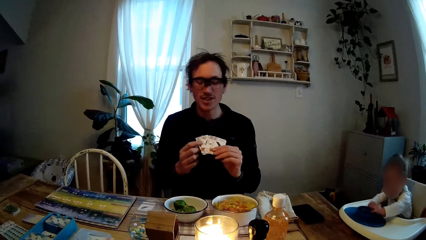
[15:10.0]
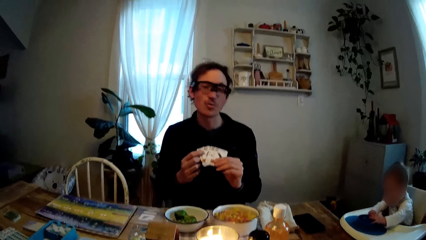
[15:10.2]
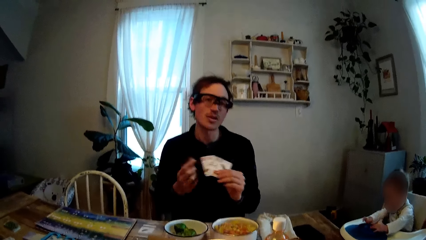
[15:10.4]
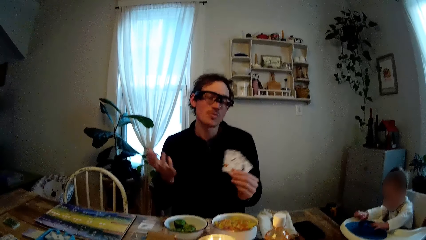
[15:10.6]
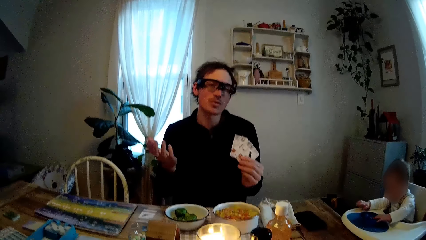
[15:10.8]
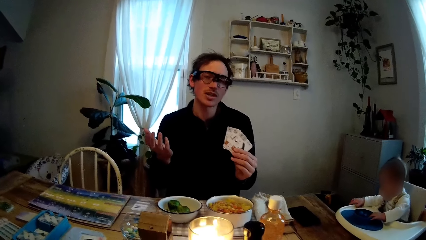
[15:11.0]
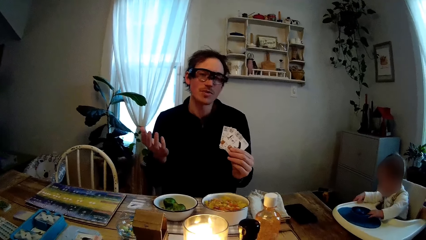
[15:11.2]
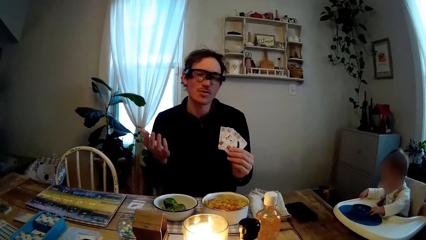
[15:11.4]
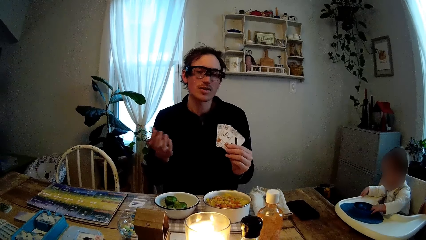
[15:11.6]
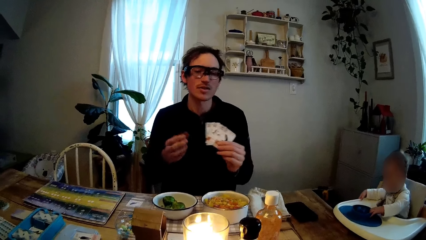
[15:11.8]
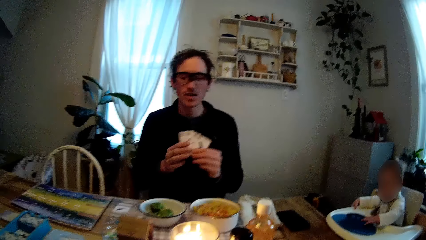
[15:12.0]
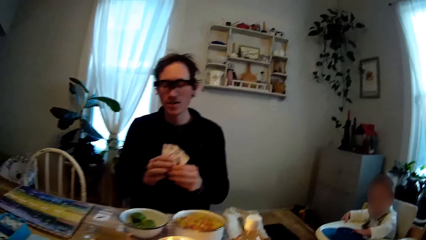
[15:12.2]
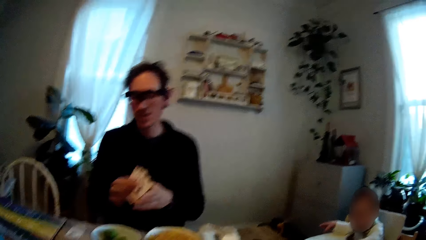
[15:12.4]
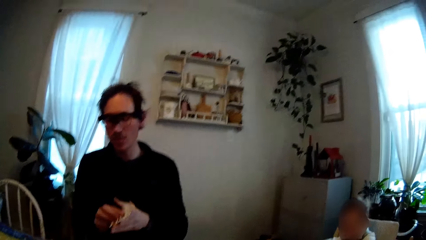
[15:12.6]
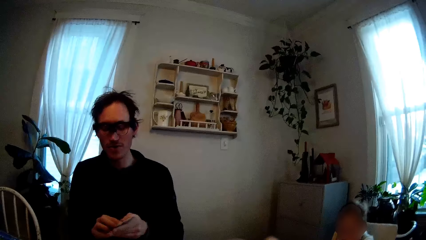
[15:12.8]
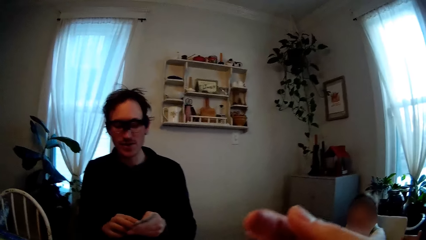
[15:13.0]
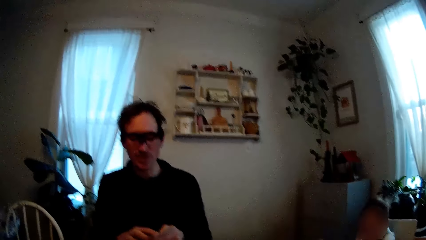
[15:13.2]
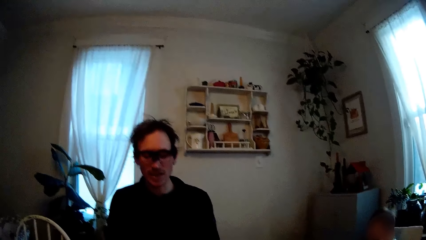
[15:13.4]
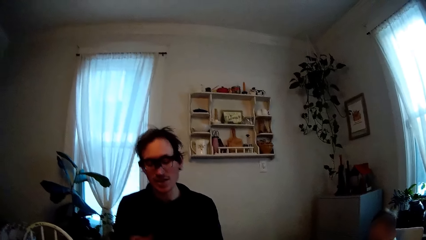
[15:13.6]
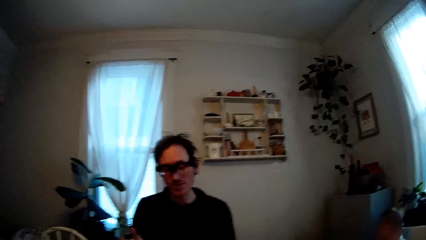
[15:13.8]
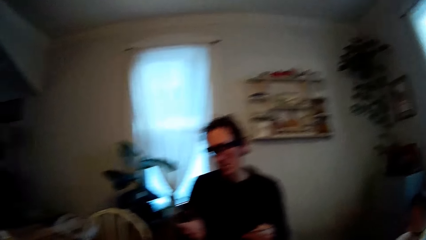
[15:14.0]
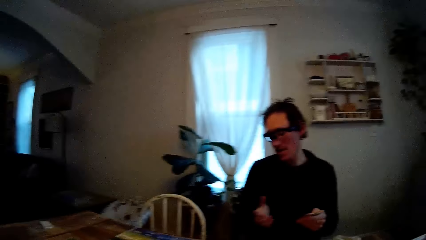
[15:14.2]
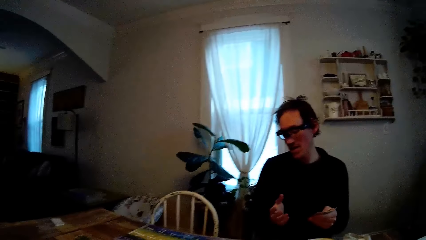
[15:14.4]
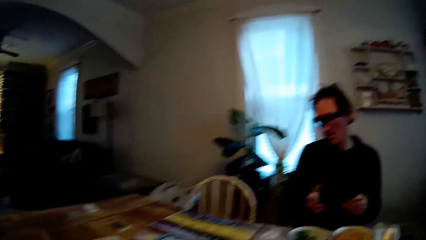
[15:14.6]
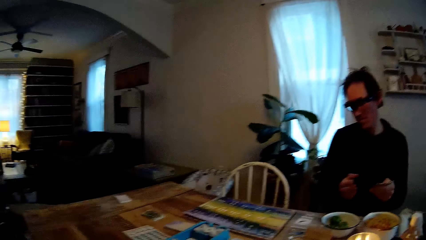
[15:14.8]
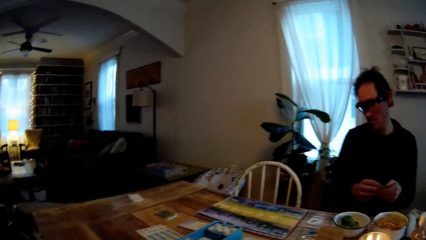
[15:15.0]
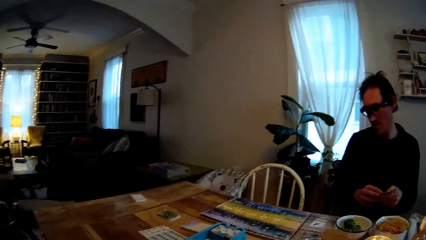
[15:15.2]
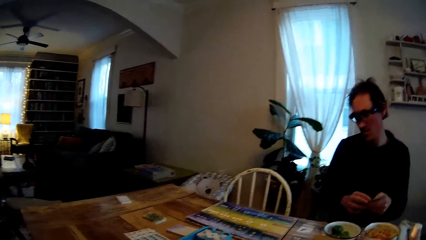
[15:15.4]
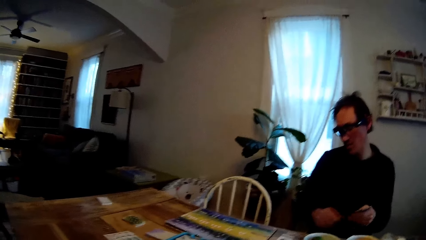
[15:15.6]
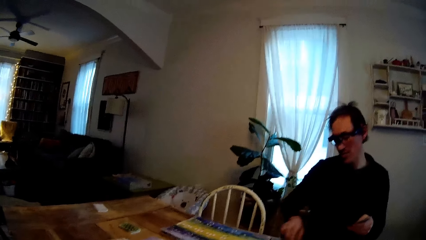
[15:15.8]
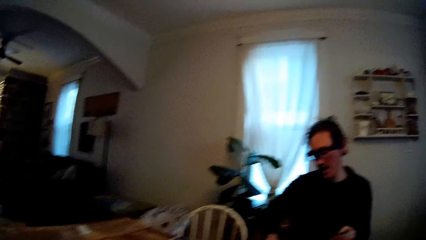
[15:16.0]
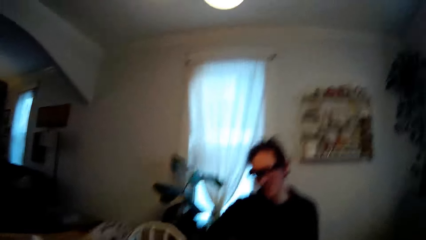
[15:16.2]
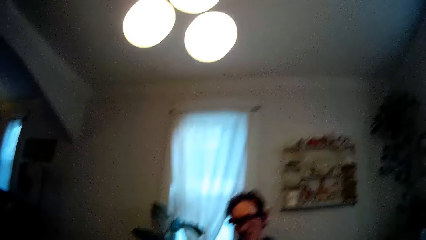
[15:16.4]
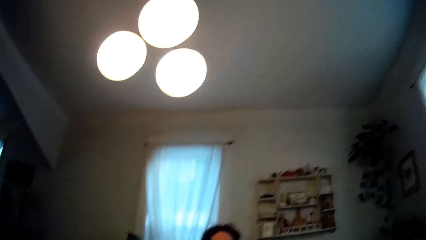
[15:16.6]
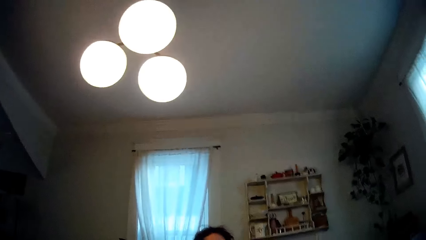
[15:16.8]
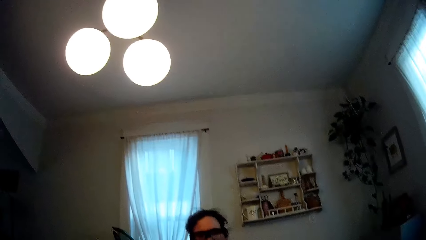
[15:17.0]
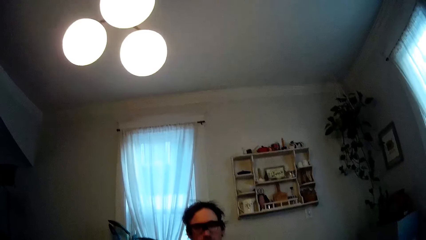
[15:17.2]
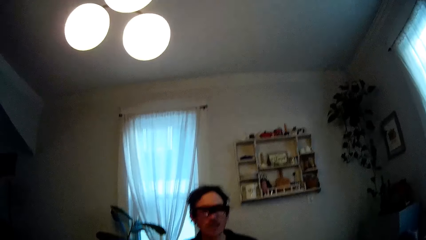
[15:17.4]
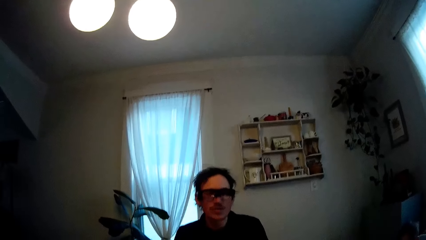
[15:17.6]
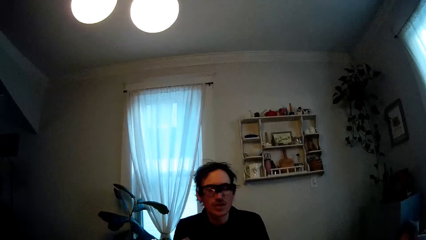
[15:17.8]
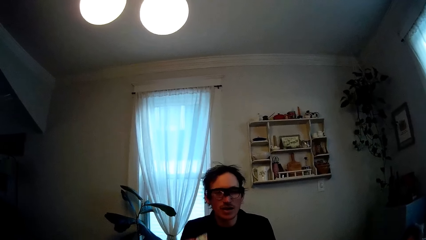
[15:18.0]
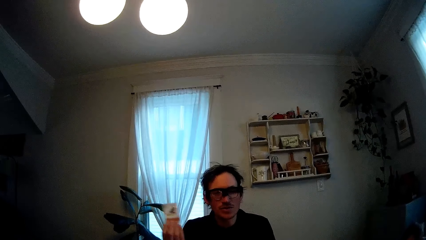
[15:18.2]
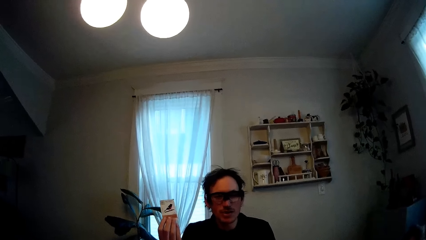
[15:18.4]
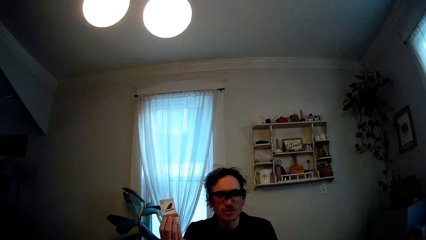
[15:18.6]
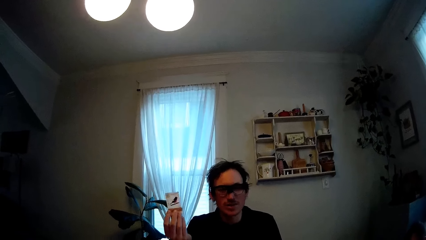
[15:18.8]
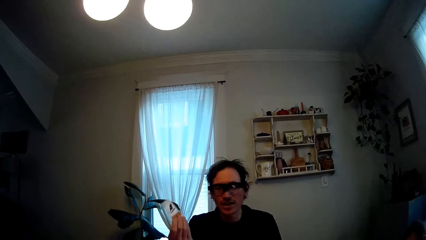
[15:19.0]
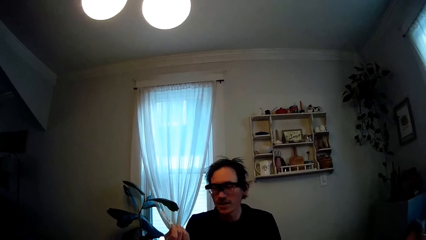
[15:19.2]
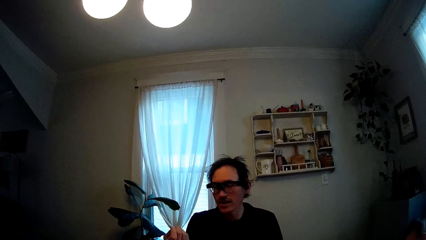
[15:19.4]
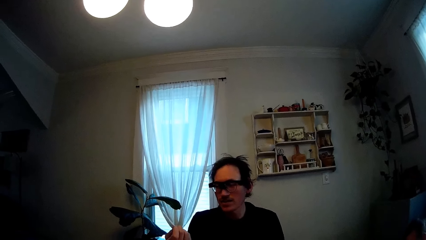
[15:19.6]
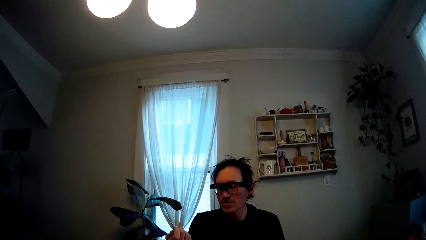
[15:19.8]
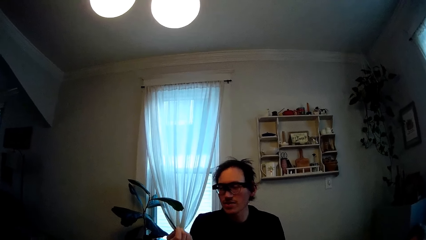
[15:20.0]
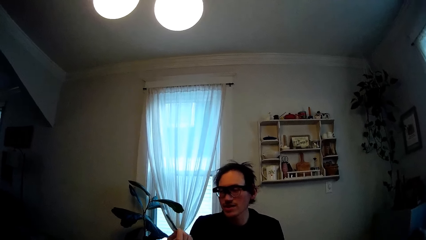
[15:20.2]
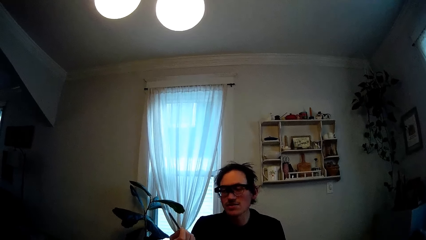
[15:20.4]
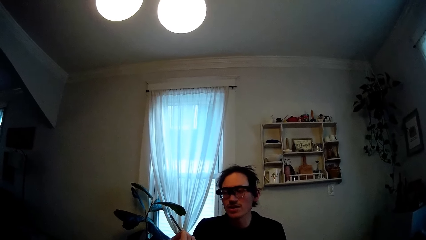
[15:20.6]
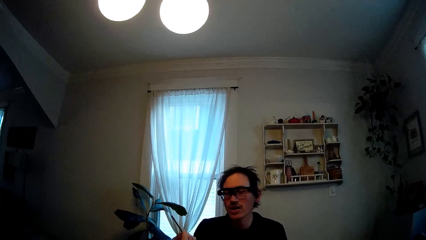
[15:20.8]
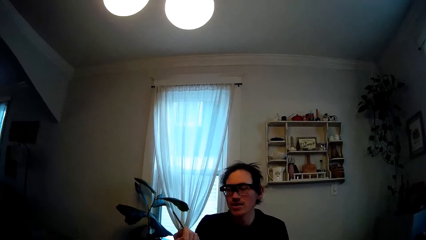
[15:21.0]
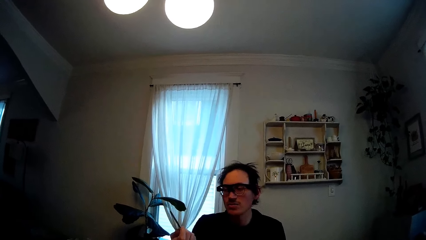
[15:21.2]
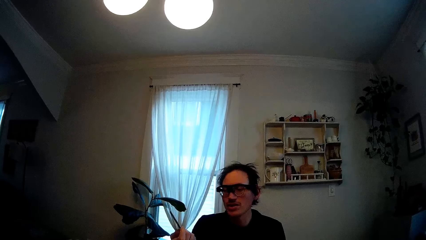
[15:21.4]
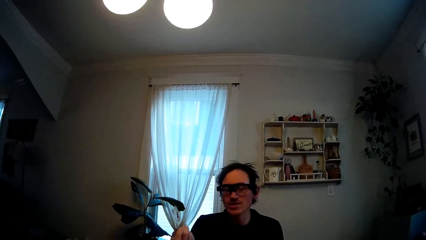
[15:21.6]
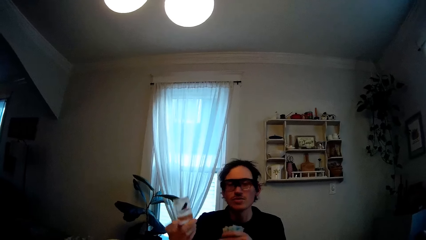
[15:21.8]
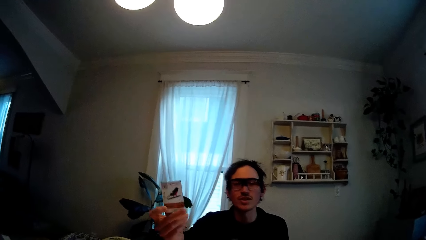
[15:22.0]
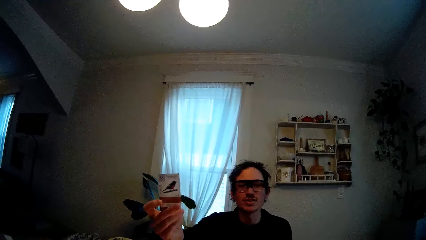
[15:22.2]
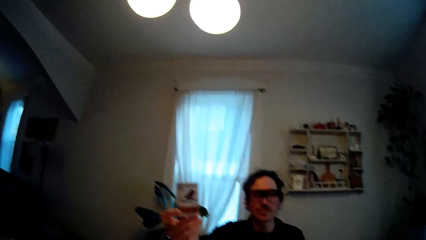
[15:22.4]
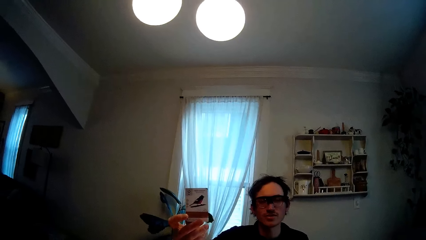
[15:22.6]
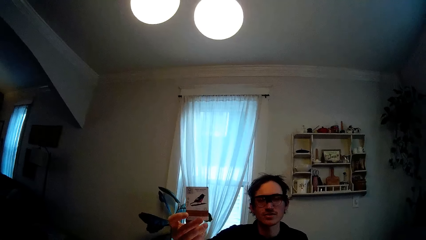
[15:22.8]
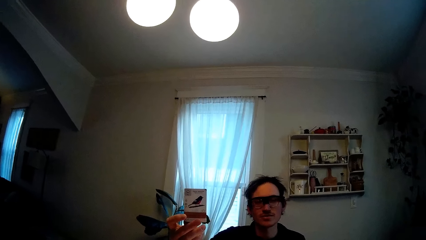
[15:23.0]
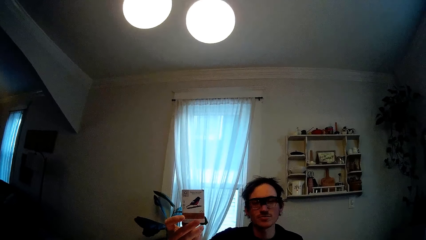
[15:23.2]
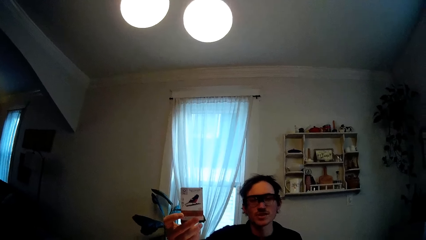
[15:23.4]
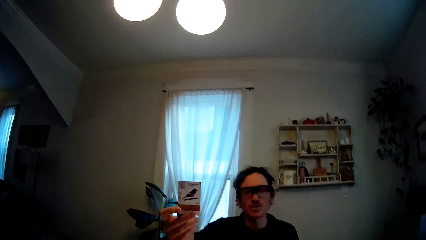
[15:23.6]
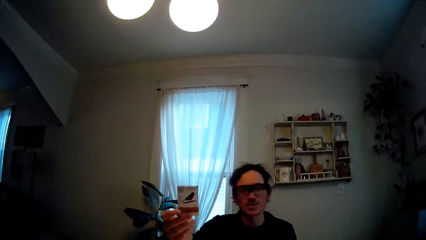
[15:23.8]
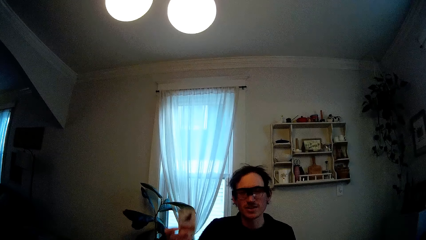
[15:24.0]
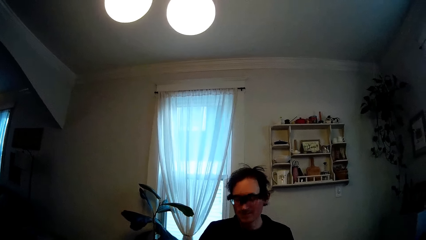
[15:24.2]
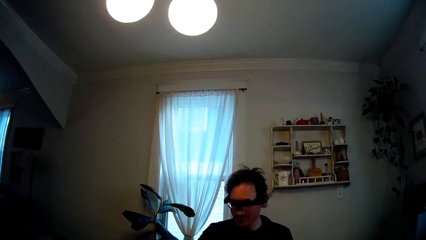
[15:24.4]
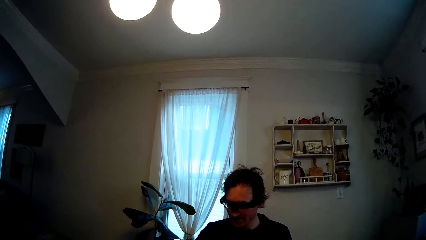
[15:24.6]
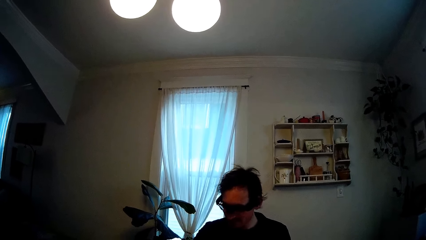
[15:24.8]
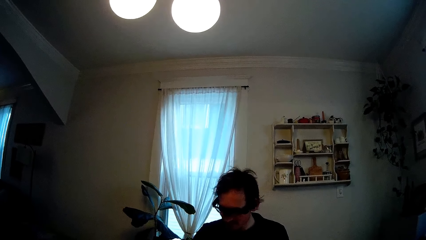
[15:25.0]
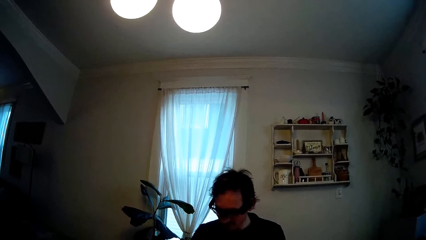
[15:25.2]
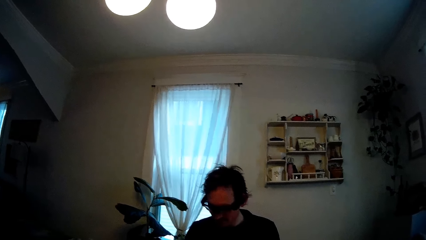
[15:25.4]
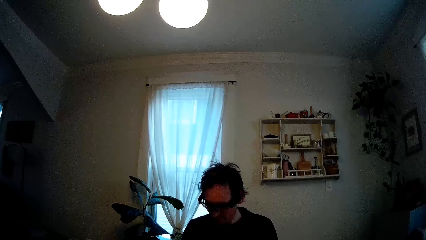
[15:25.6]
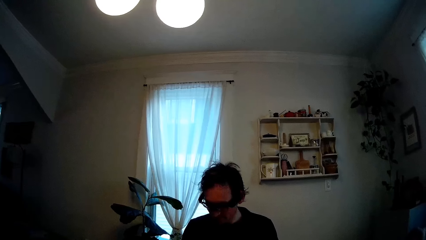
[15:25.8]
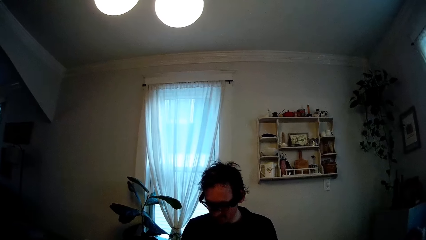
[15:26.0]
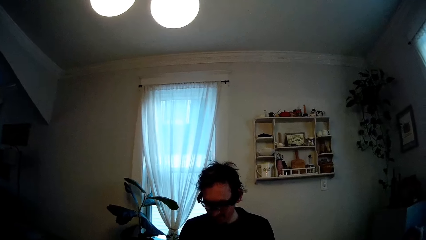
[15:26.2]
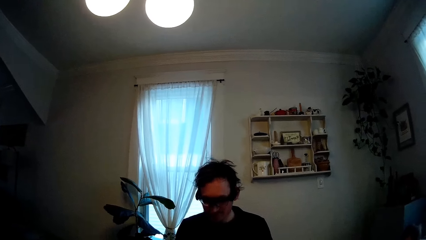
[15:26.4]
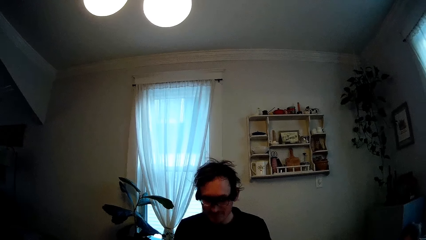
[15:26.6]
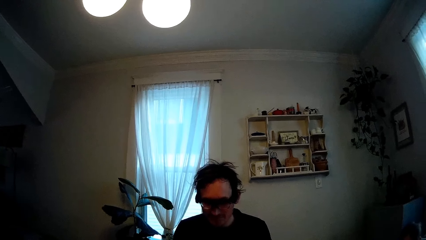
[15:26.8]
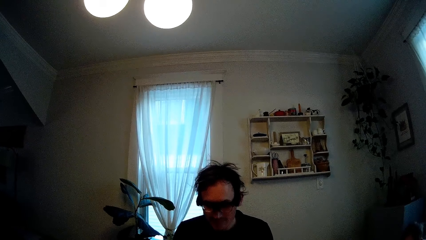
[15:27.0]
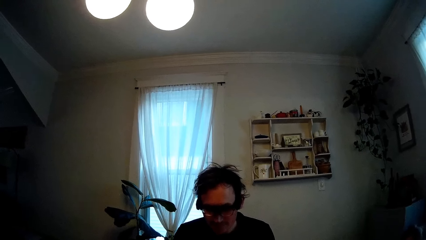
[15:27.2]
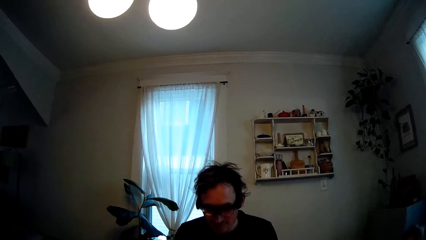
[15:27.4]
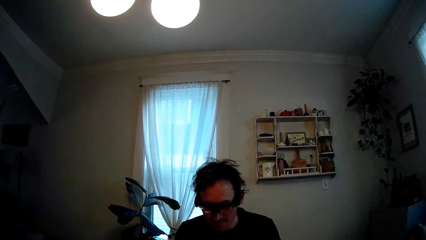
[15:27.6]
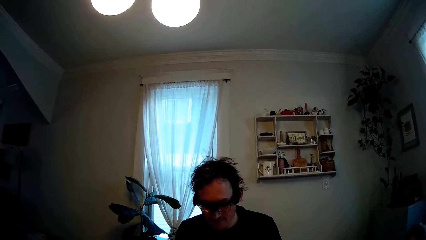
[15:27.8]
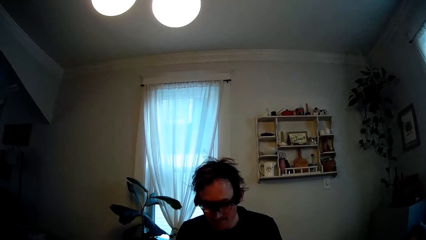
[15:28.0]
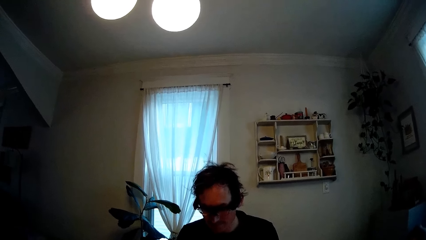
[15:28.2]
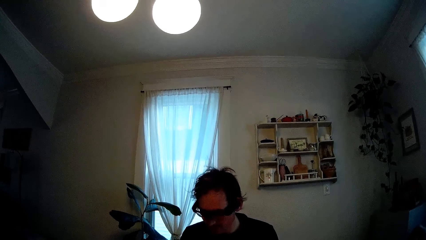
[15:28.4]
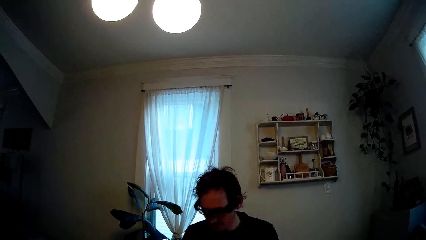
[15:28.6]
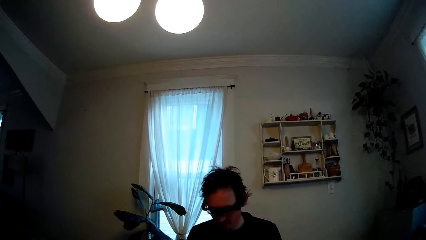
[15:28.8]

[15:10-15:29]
The man gesticulates with both hands and holds up the playing cards in his left hand. The man holds the playing cards in his left hand with both hands. The man holds up a playing card with his right hand.
